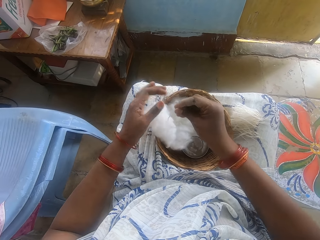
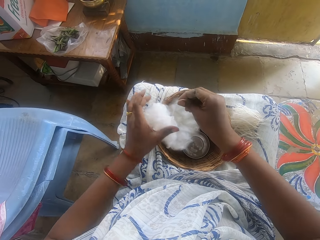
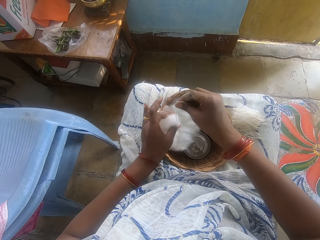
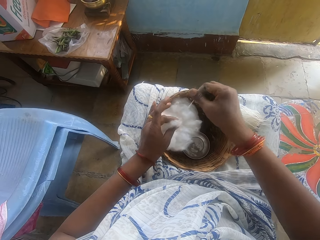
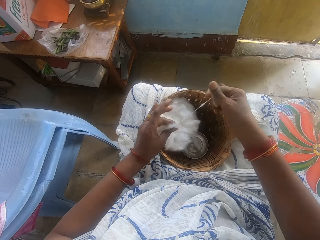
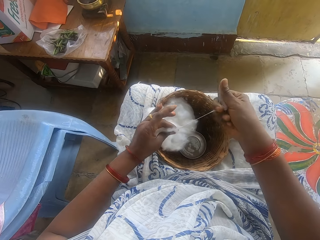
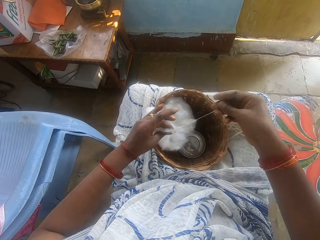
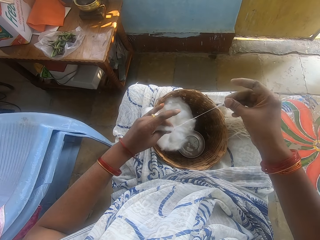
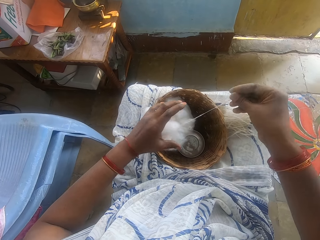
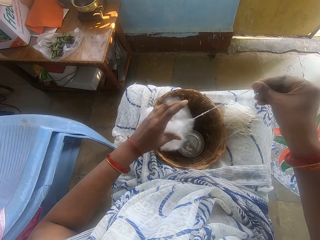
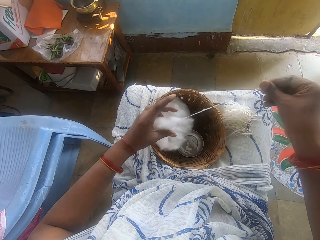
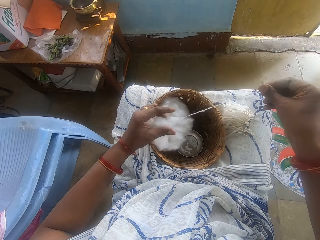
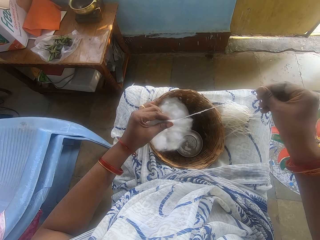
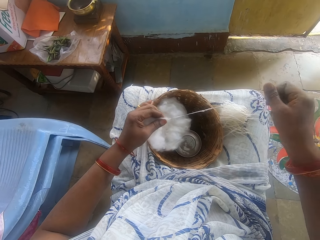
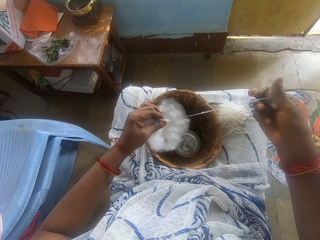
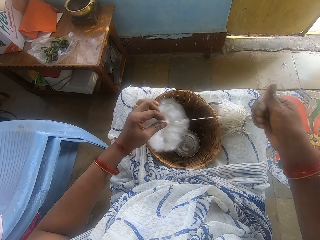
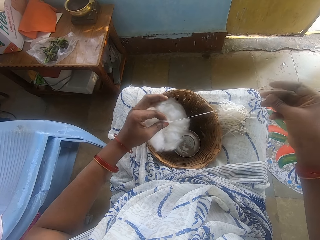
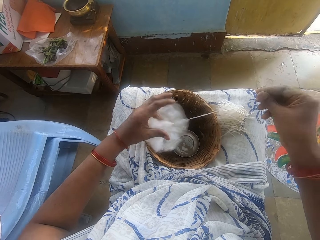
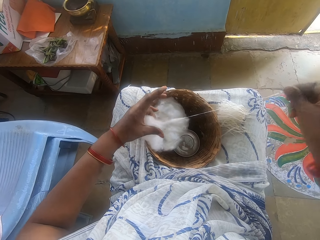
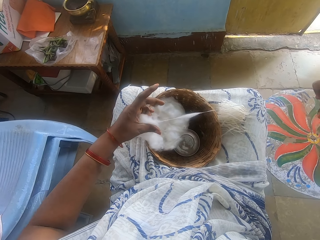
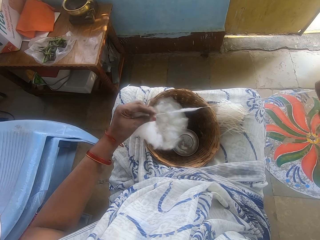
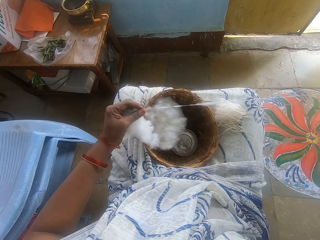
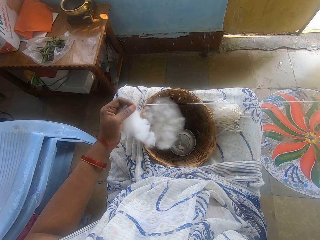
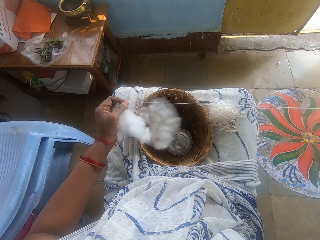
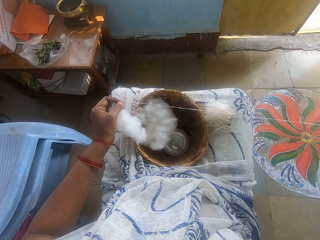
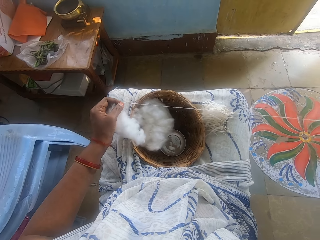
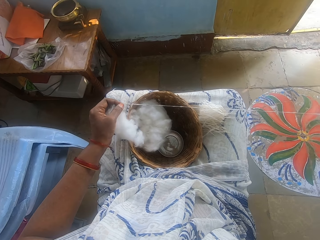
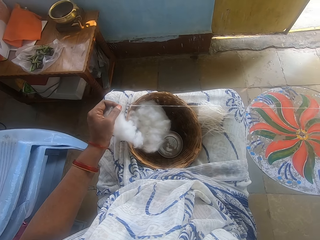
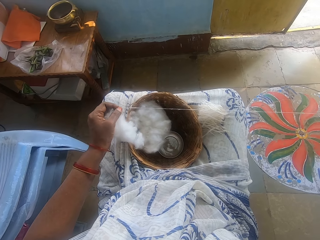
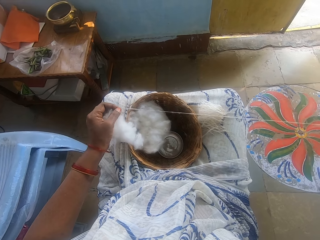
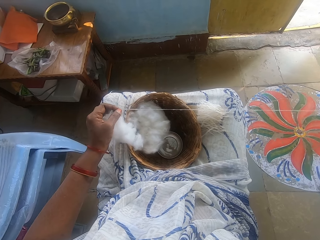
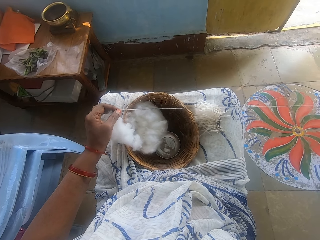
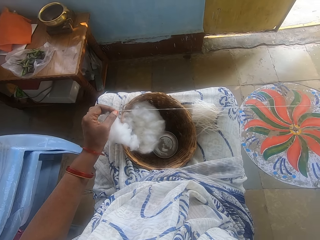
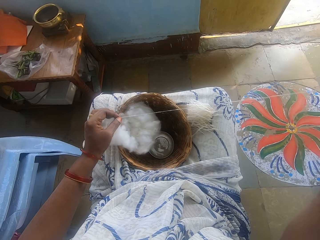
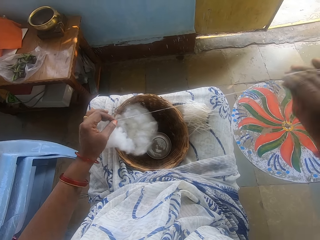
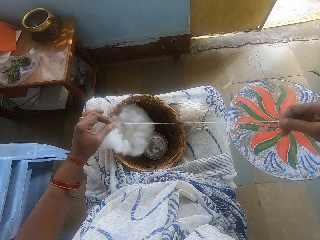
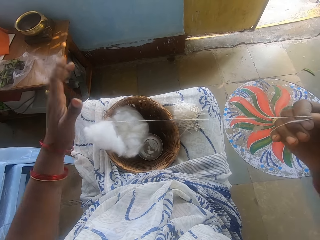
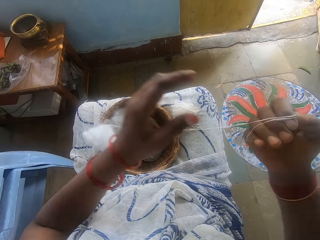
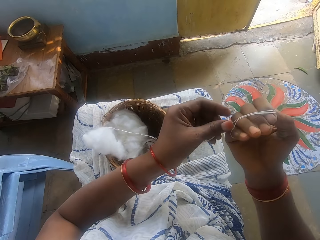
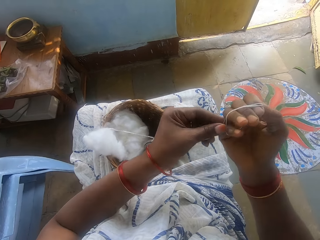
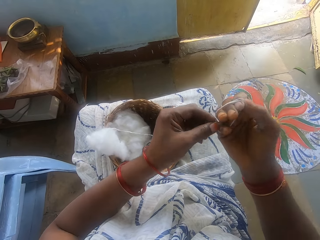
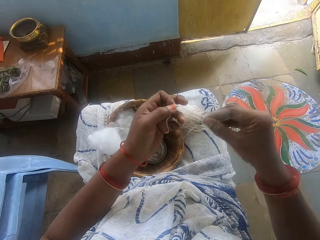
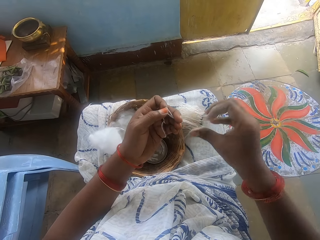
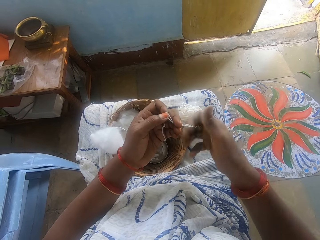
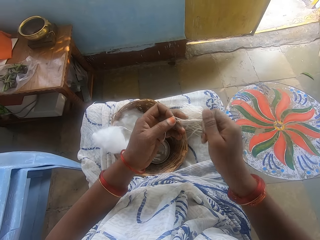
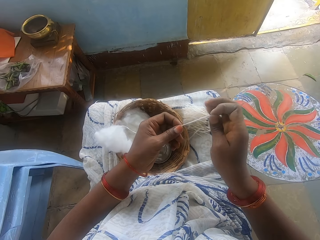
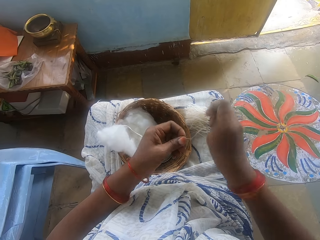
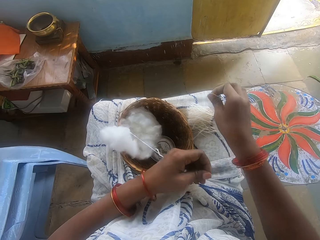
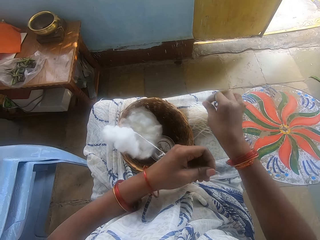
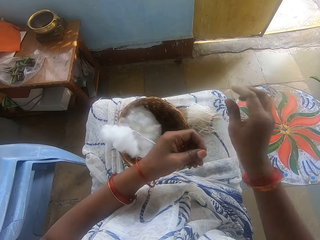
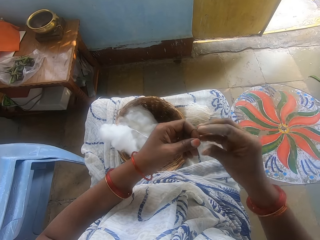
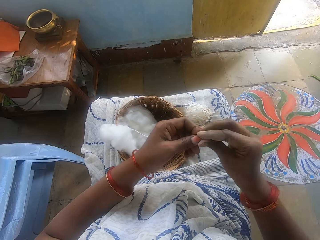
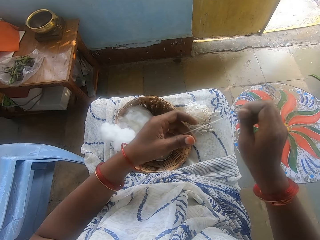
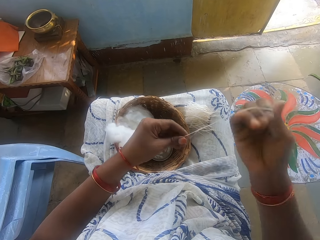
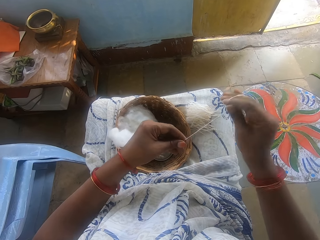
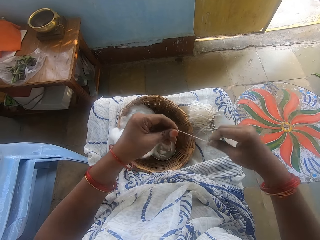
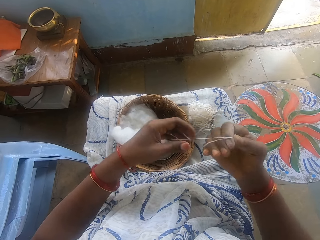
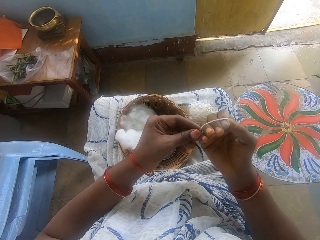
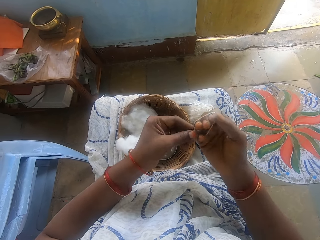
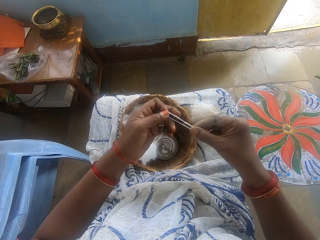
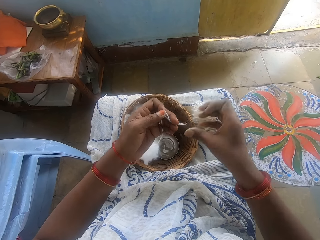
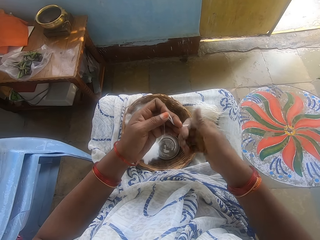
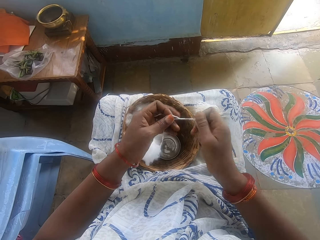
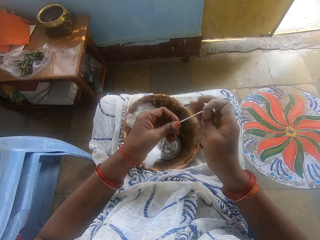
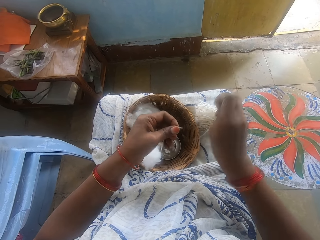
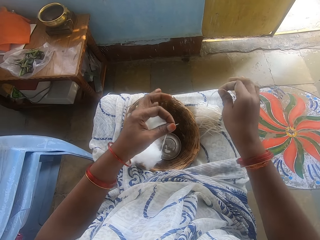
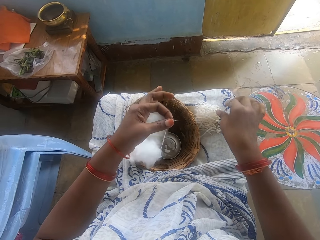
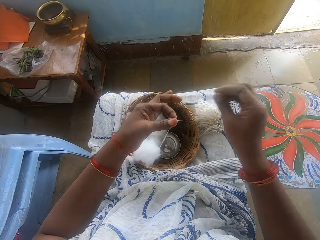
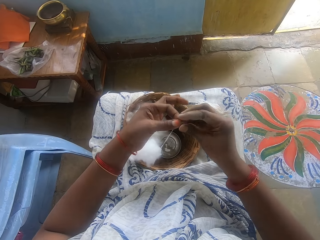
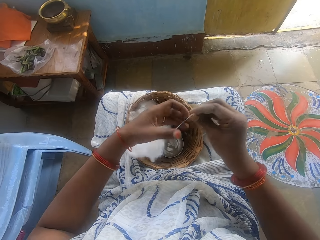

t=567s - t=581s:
The camera wearer threads the cotton wool with her hand. She measures the cotton wool with her hand. She cuts the cotton wool with her hand. She drops the cotton wool on her lap. She spins the cotton. She measures the cotton wool with her hand. She cuts the cotton wool with her hand. She drops the cotton wool on her lap.

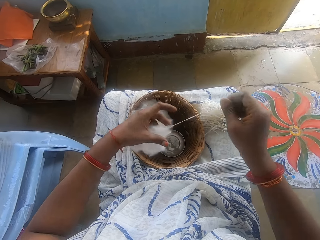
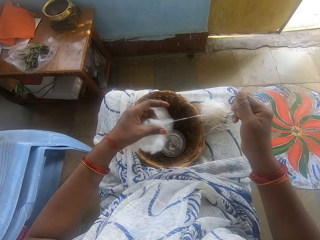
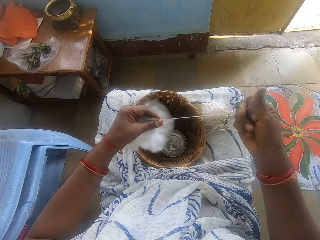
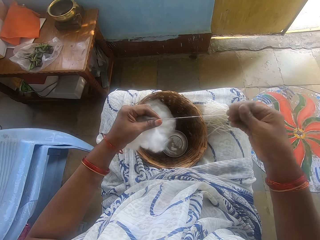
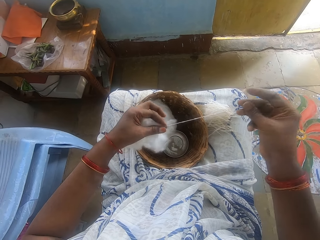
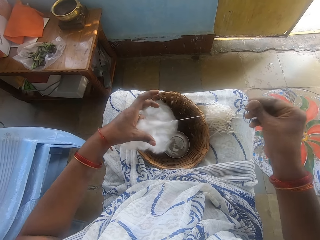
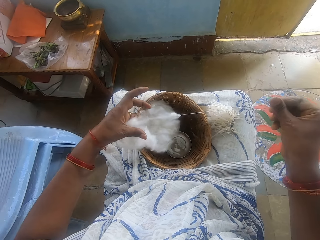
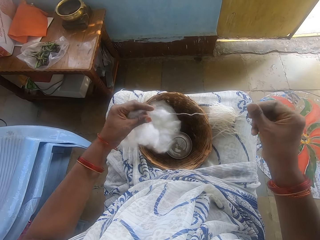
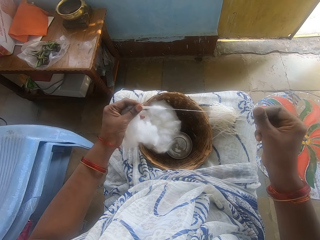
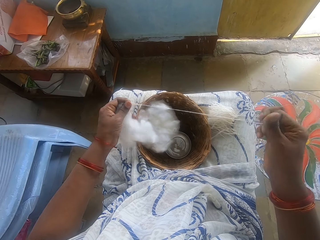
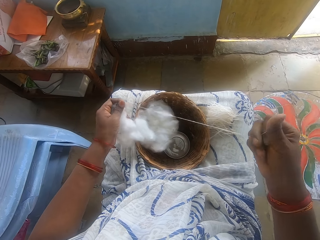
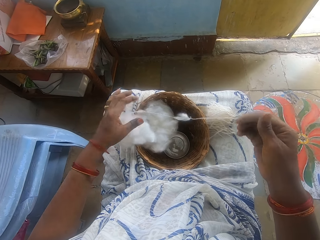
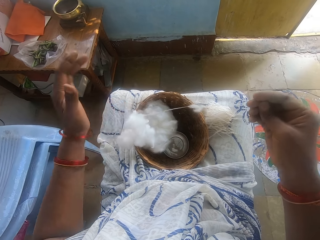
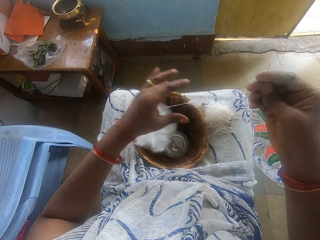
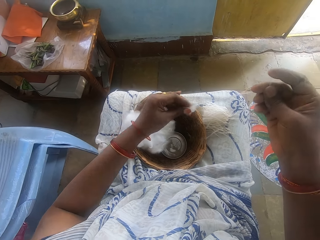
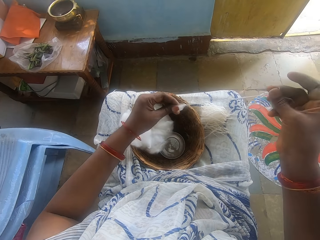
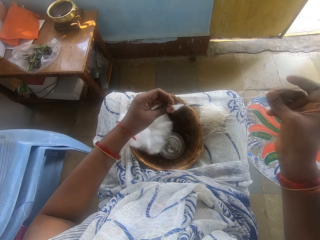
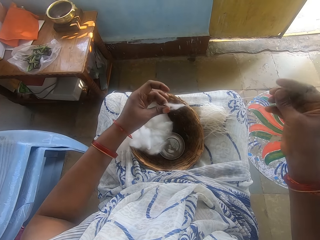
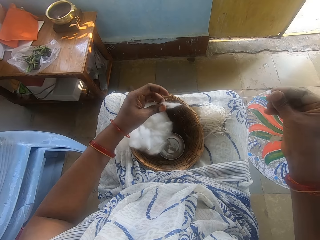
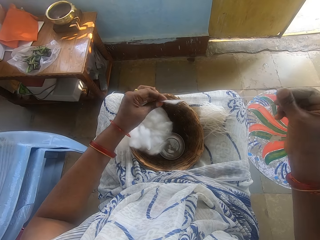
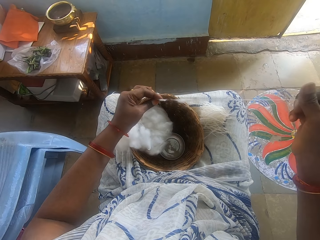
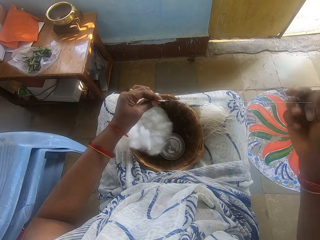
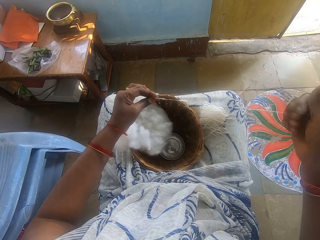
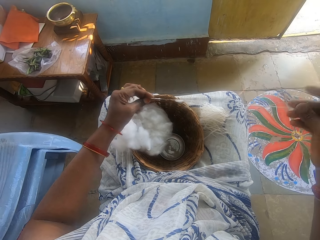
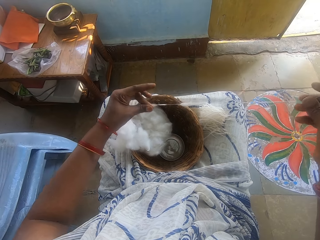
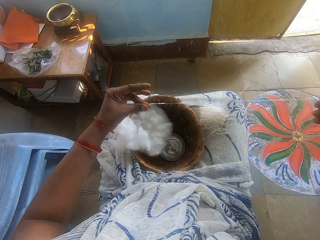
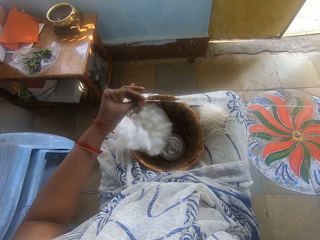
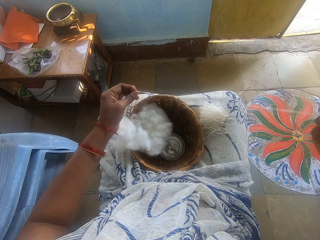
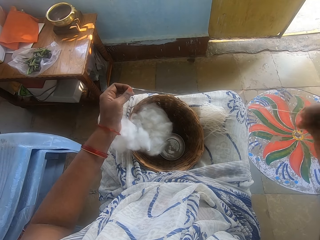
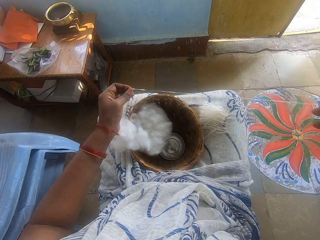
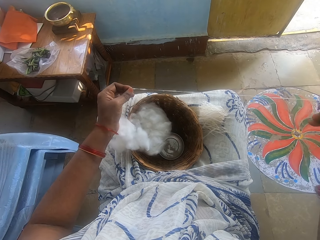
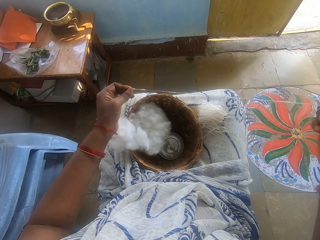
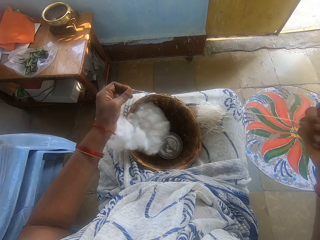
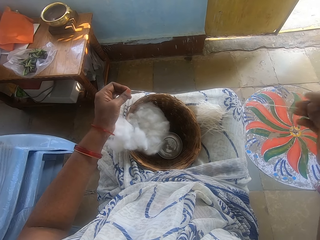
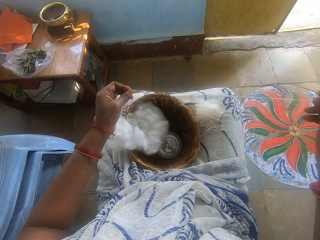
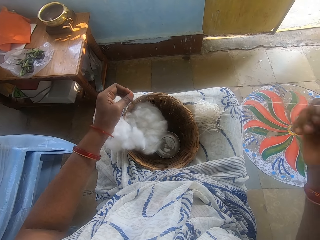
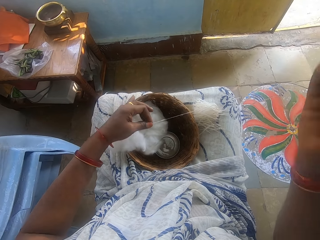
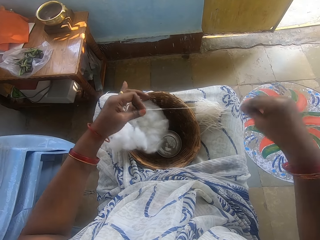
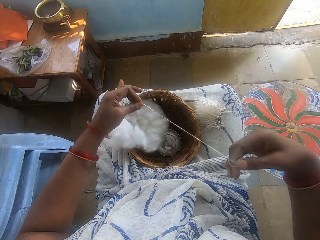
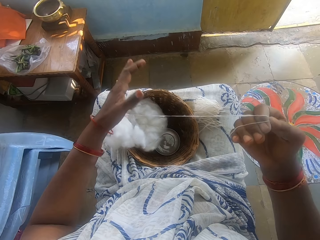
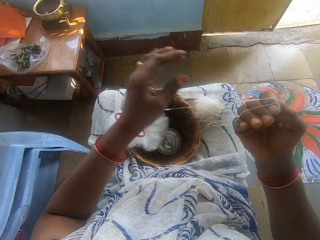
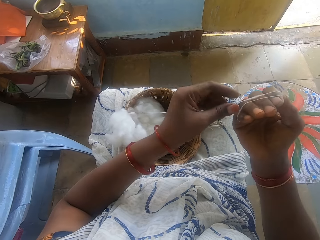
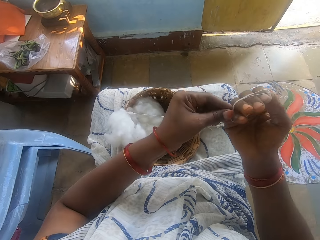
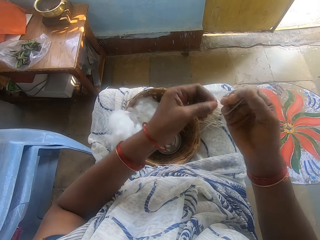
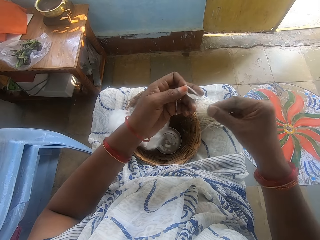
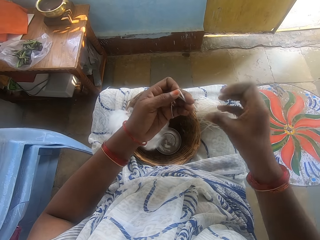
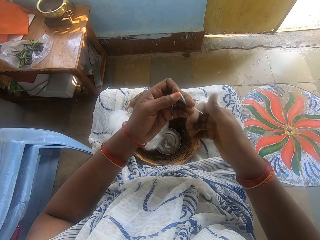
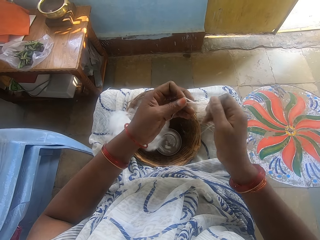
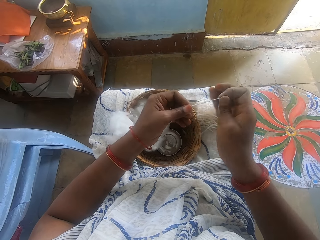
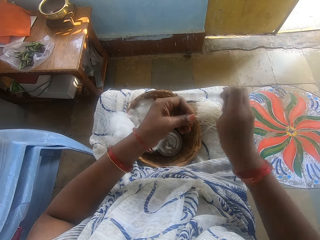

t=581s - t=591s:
The camera wearer threads the cotton wool with her hand. She measures the cotton wool with her hand.
